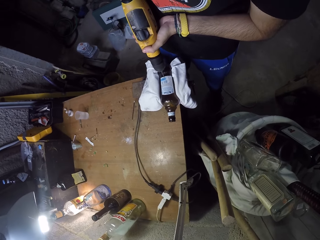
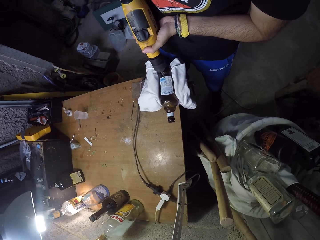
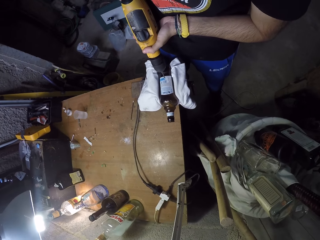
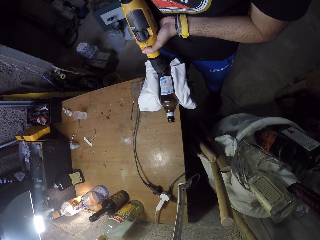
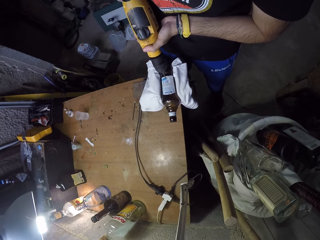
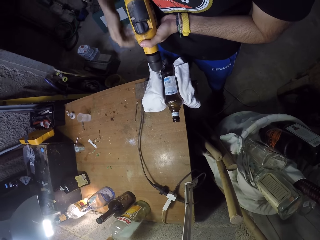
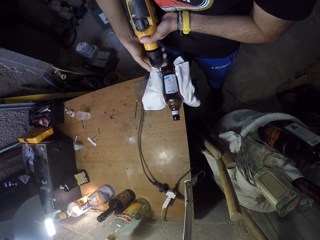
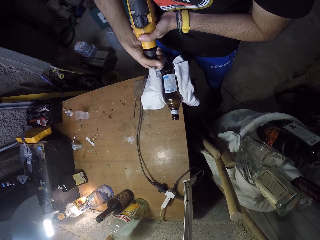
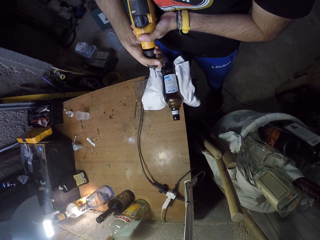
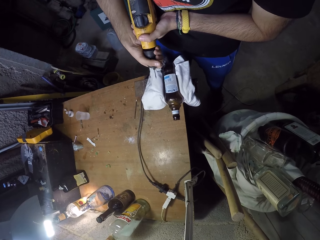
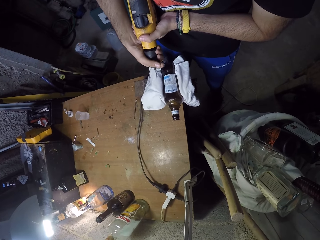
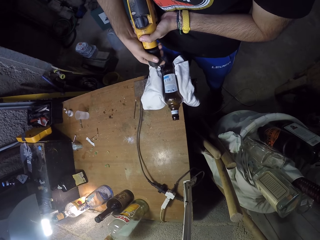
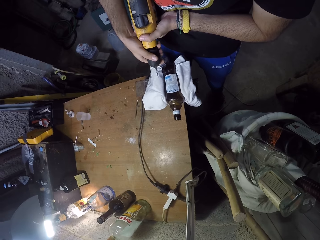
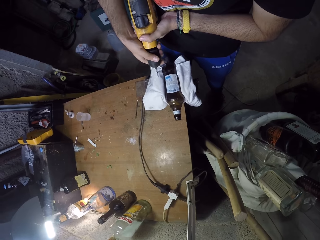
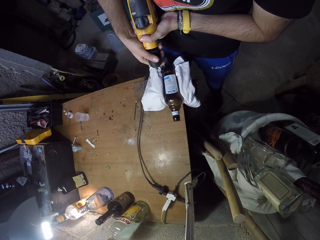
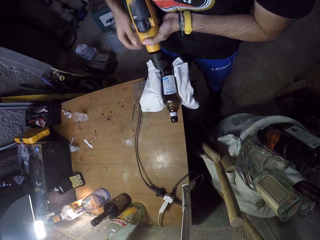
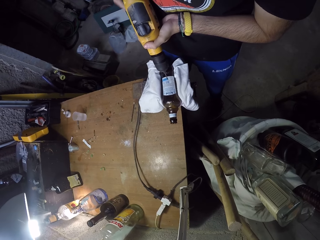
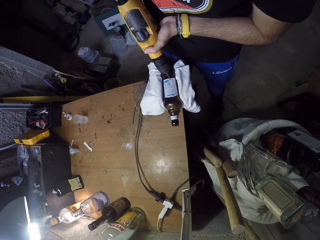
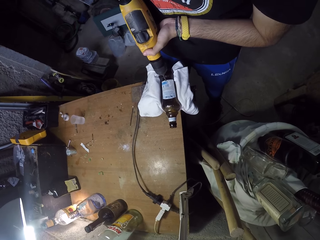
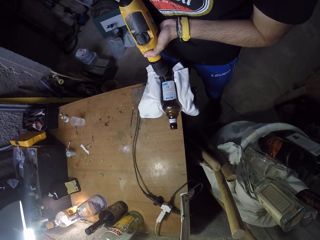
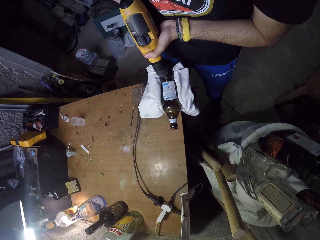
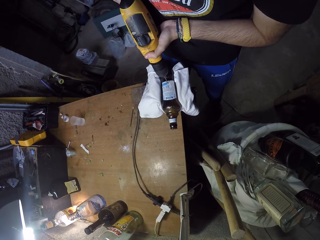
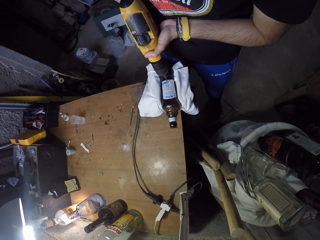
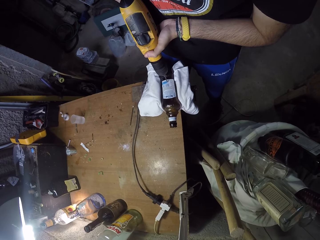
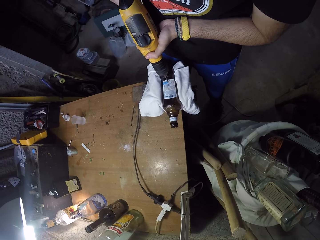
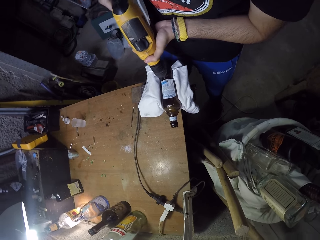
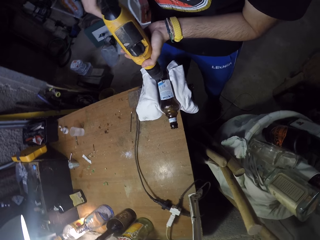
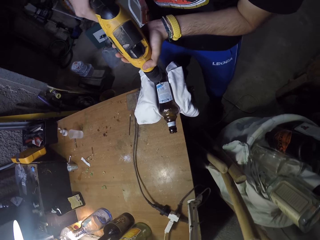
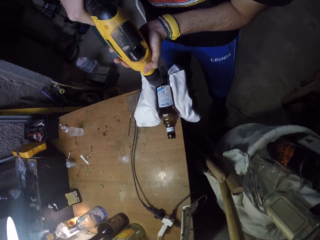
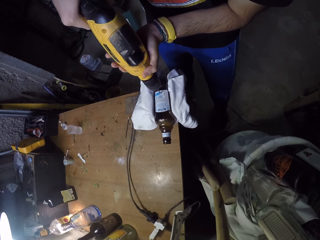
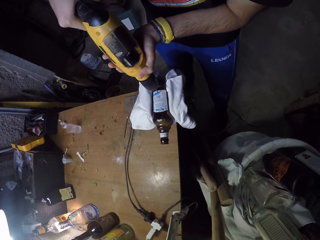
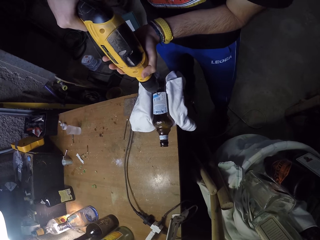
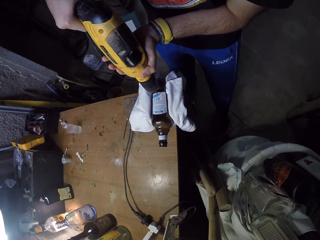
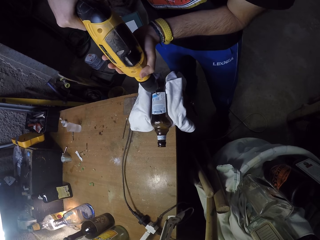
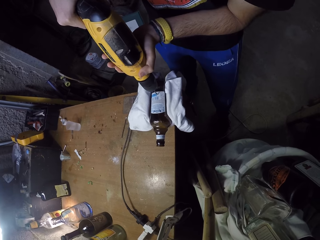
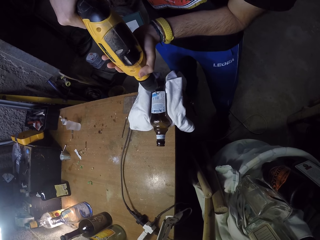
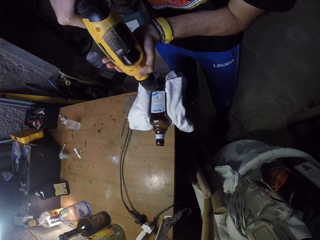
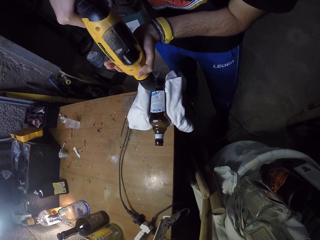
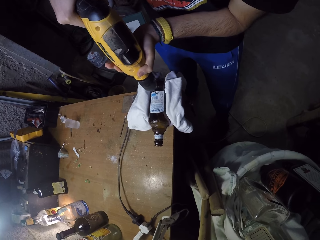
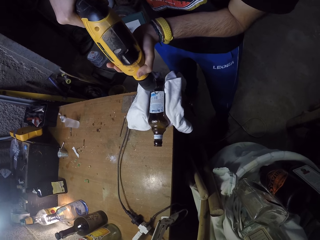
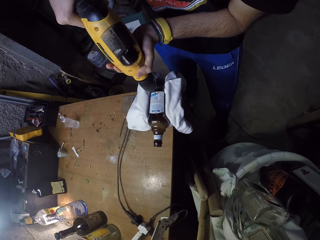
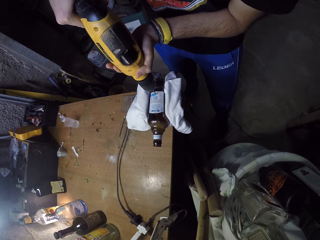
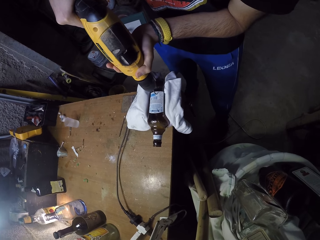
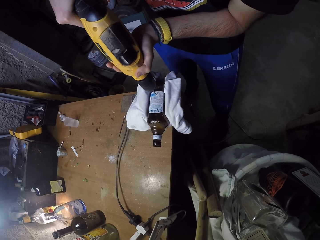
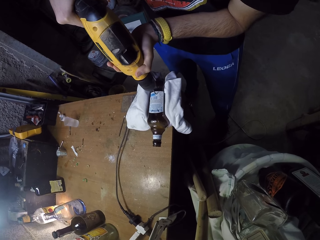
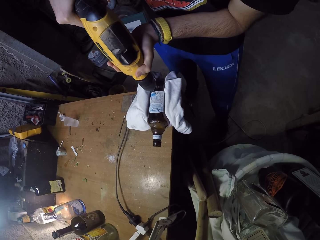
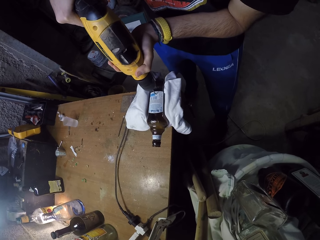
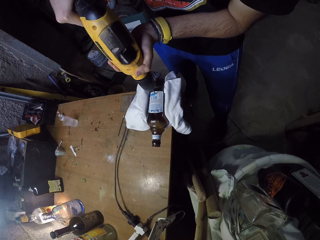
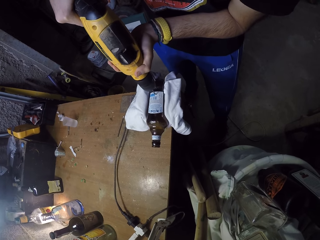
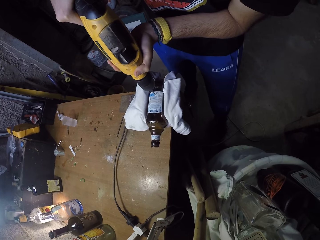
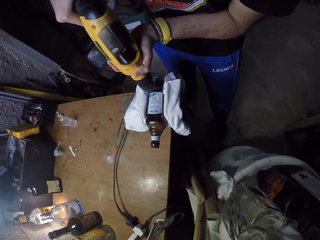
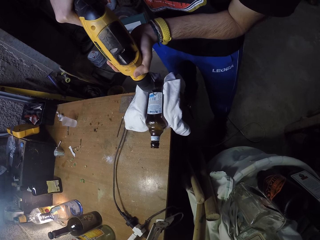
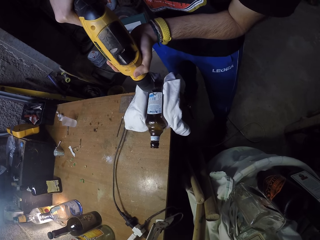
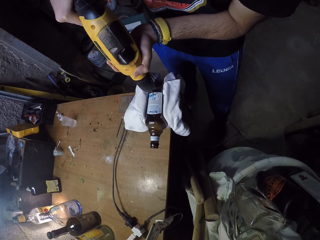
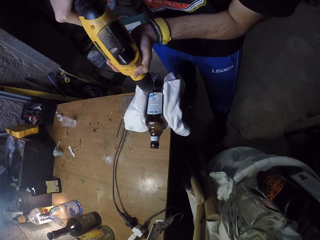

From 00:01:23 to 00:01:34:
The camera wearer touches the chuck of the cordless screwdriver with his right hand. He adjusts the nozzle with the right hand. He drills into the bottle with the cordless screwdriver in both hands.

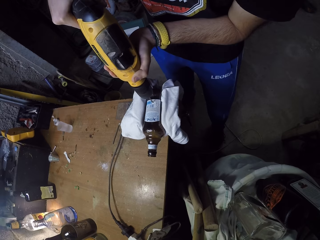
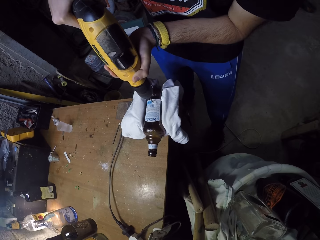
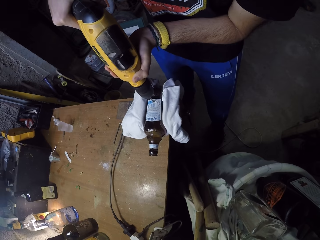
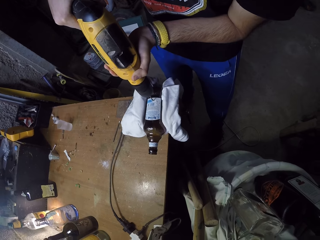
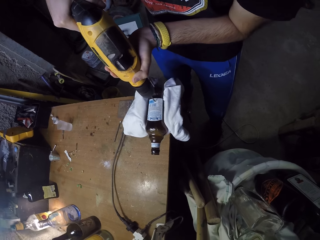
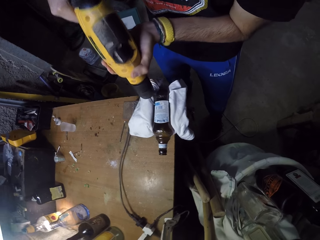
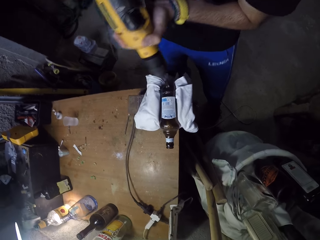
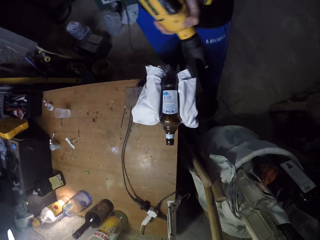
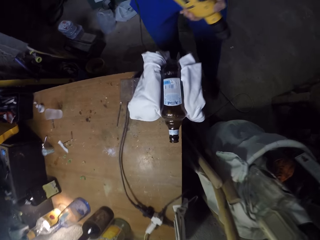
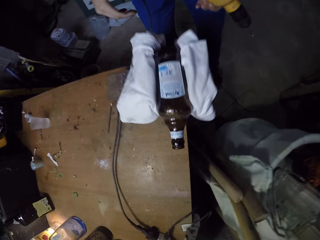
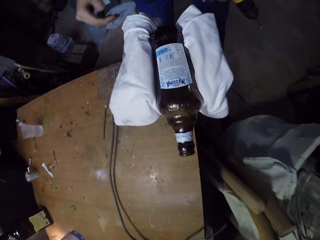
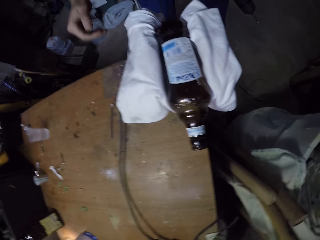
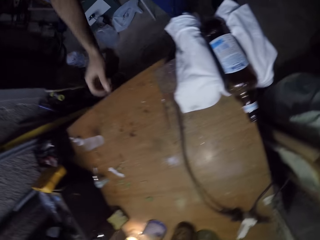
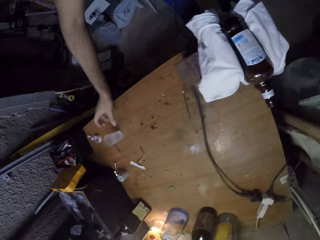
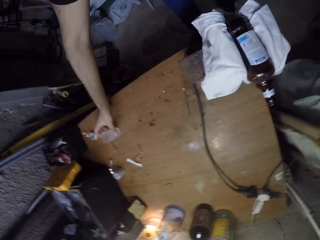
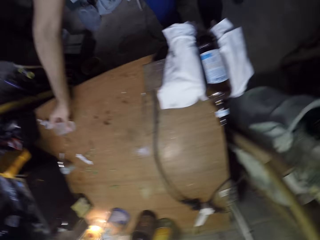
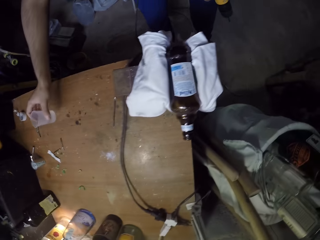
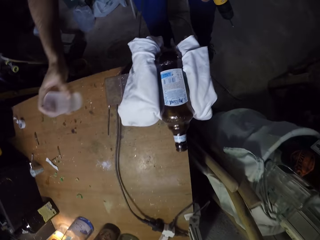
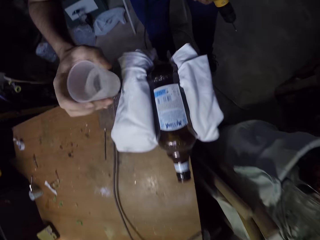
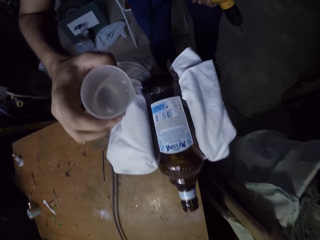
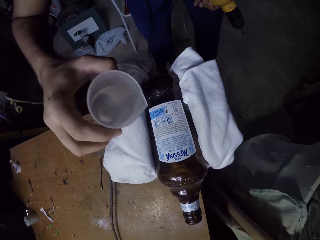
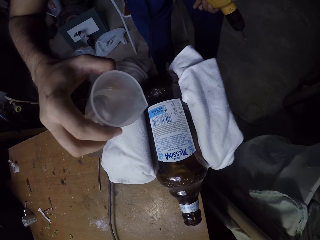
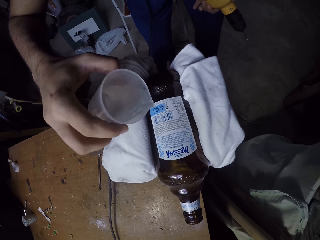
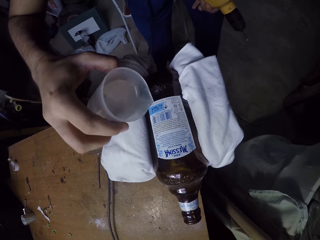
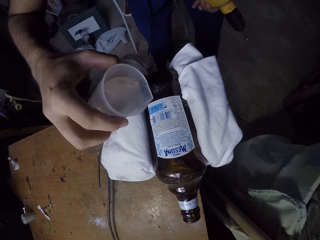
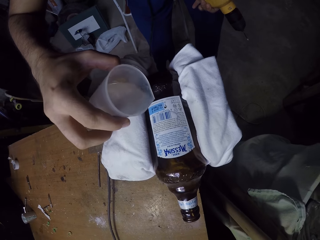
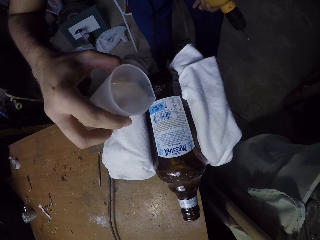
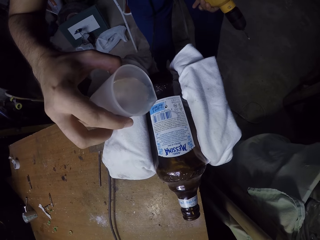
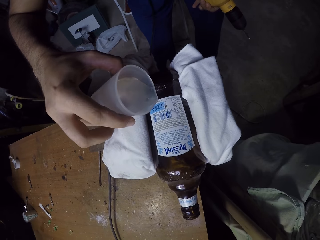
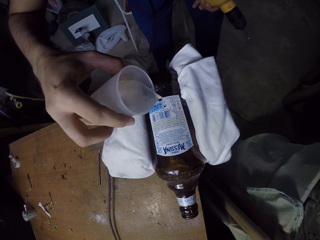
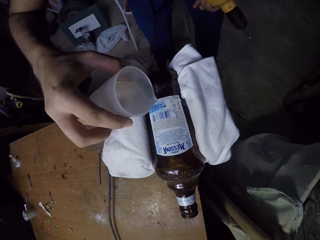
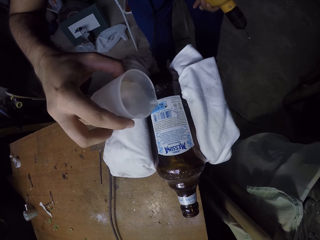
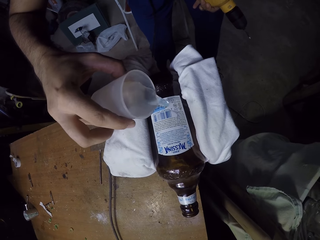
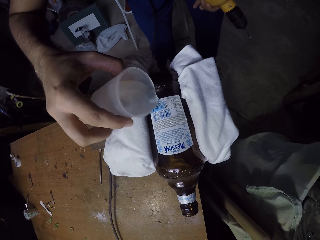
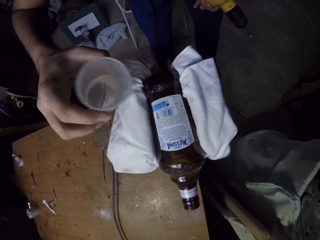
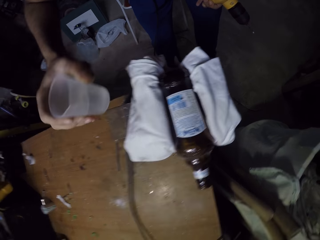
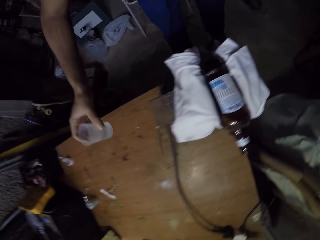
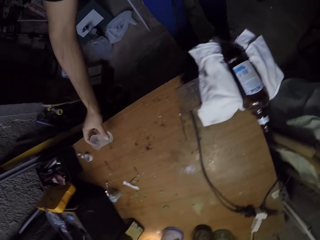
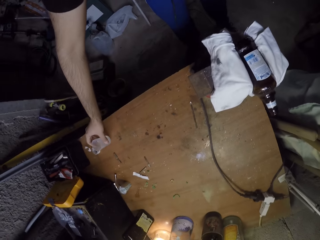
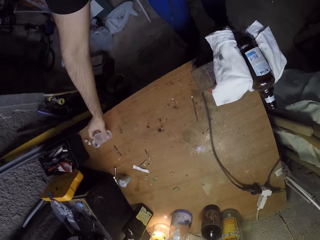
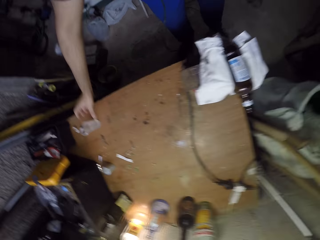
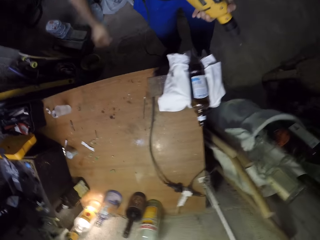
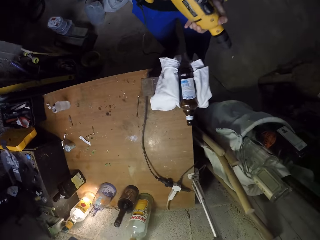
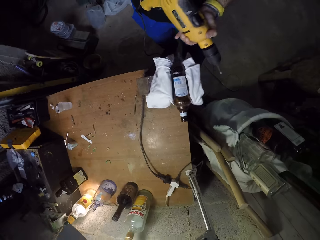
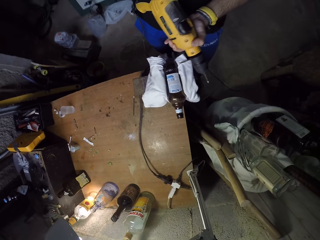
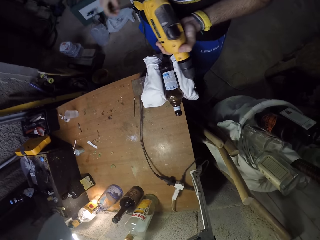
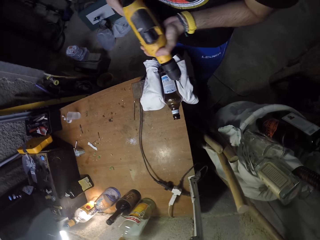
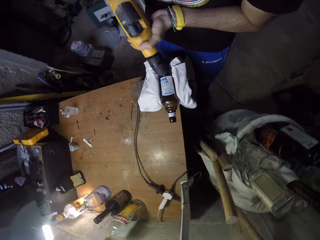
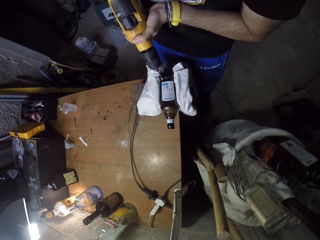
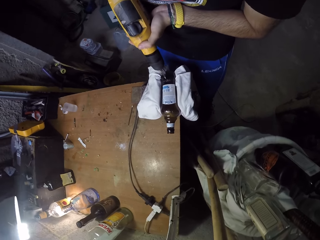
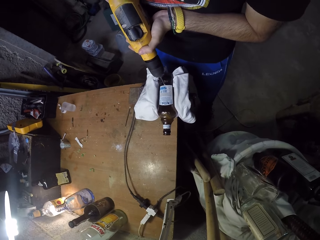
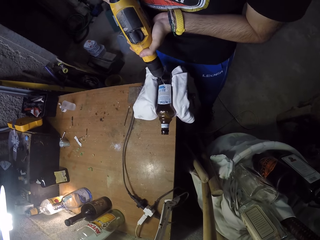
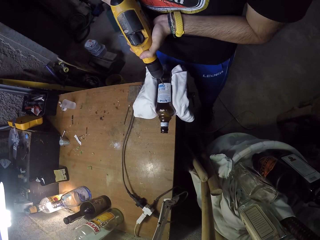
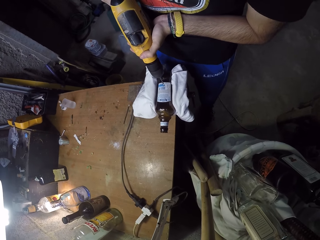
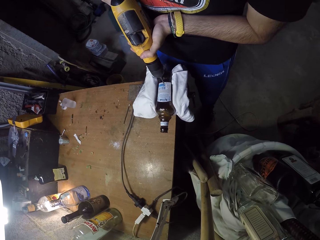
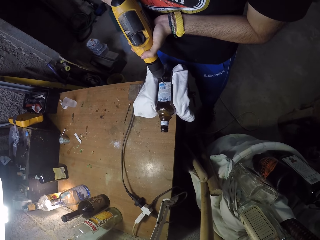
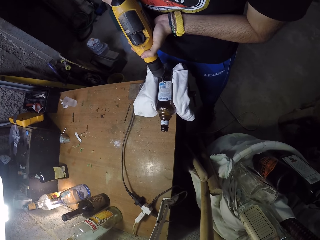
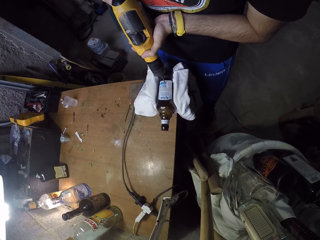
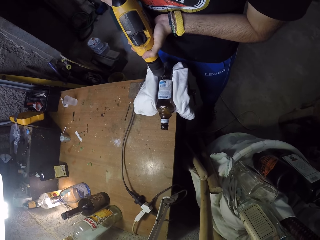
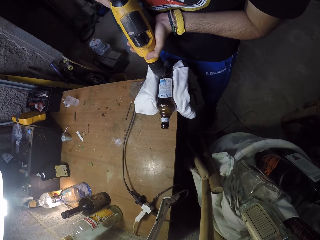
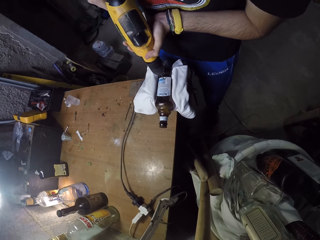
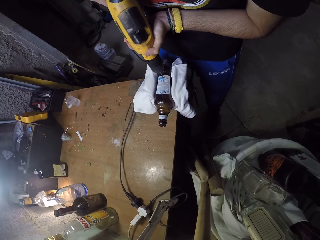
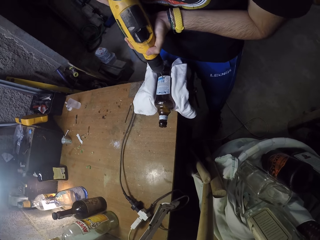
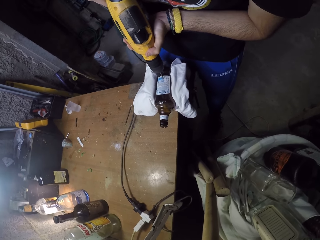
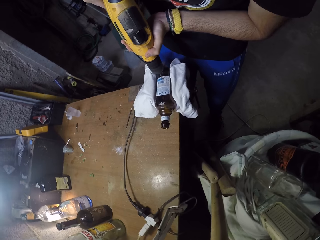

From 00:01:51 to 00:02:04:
The camera wearer removes the drilling machine from the bottle. He holds the machine with the left hand. He picks up a cup from the work bench with his right hand. He pours water from the cup into the bottle with his right hand. He drops the cup on the work bench with his right hand. He touches the cordless screwdriver on his left hand with his right hand. He holds the drilling machine with both hands. He drills into the bottle with the cordless screwdriver in both hands.
